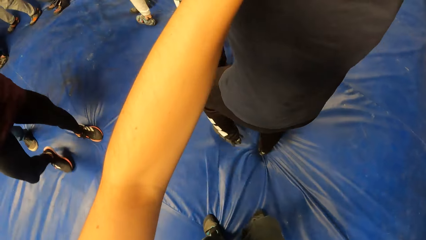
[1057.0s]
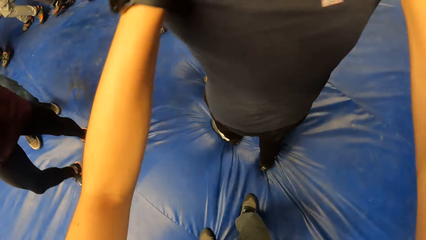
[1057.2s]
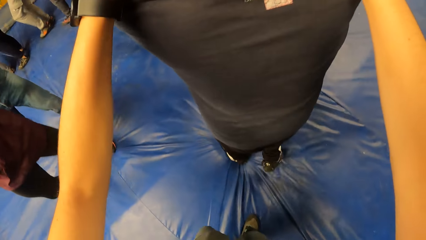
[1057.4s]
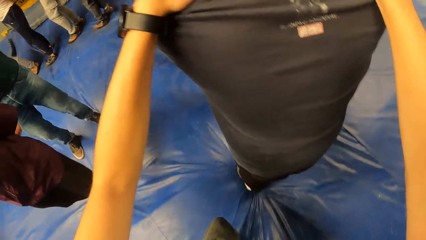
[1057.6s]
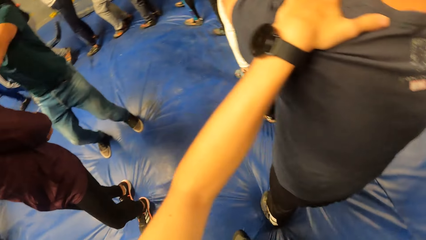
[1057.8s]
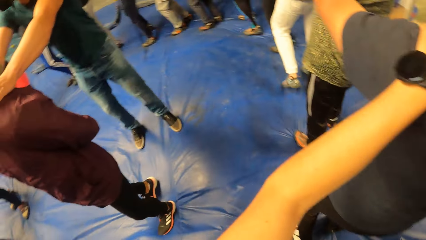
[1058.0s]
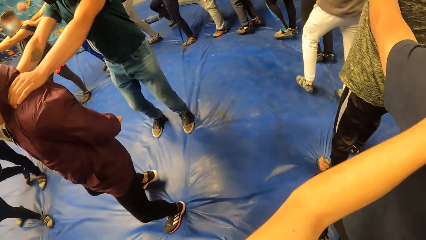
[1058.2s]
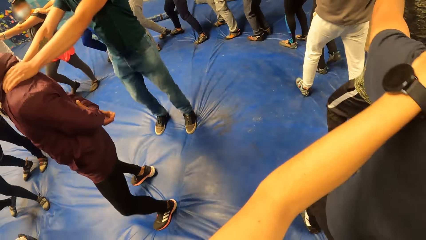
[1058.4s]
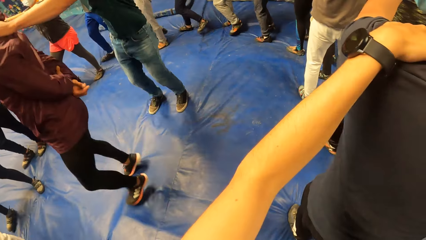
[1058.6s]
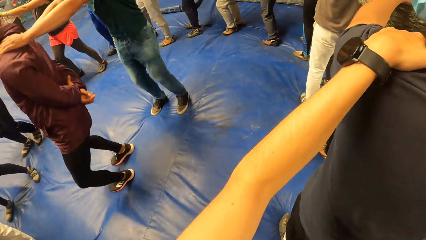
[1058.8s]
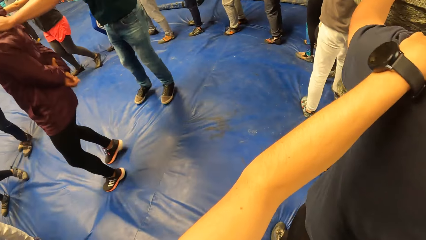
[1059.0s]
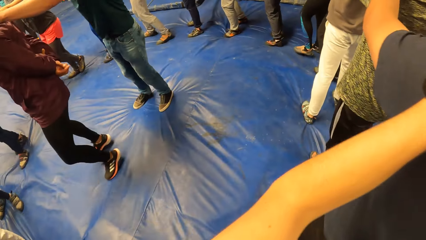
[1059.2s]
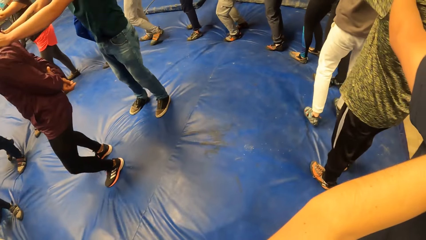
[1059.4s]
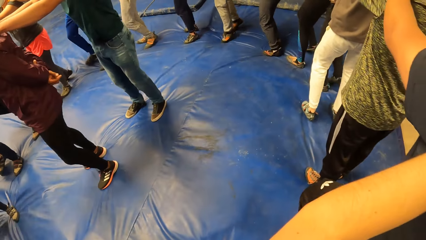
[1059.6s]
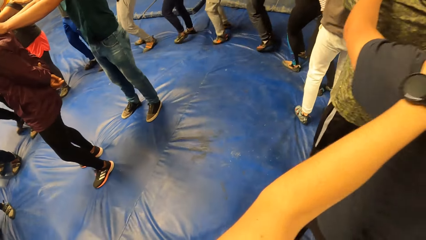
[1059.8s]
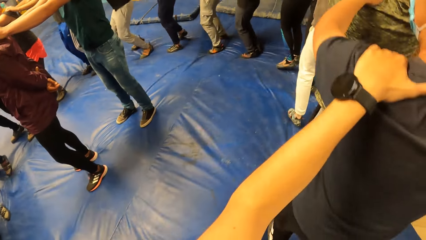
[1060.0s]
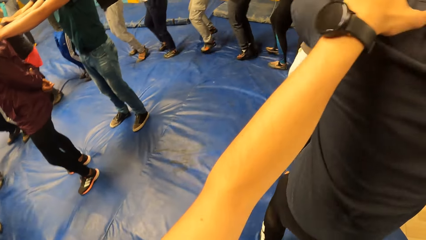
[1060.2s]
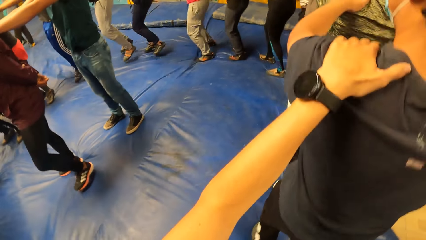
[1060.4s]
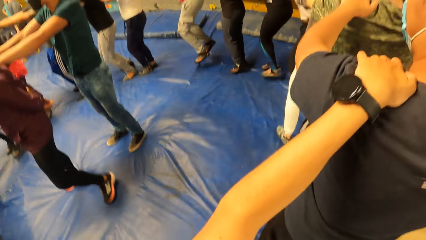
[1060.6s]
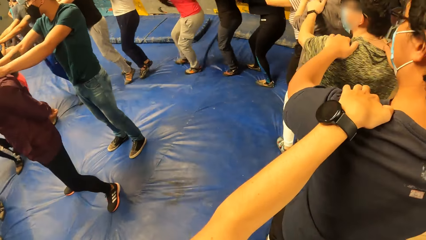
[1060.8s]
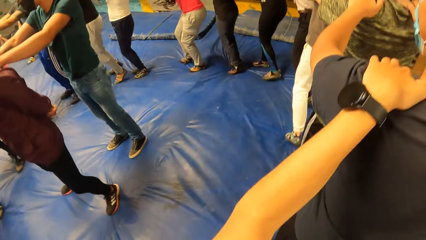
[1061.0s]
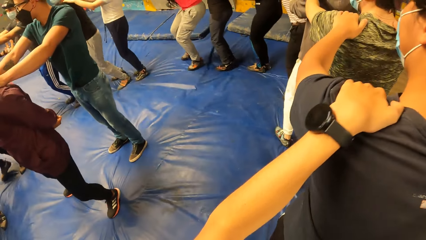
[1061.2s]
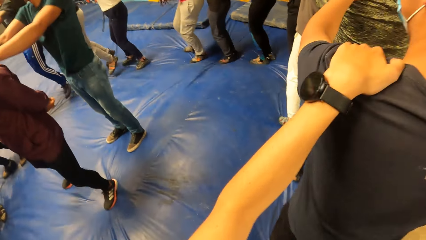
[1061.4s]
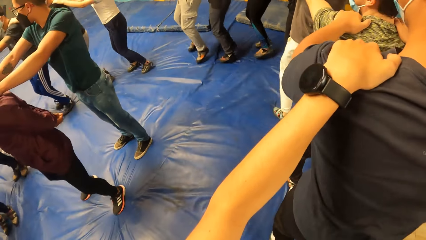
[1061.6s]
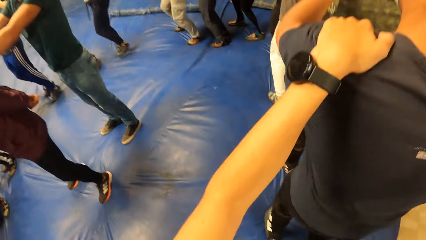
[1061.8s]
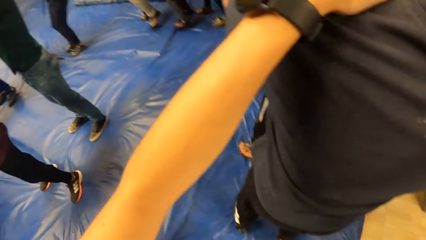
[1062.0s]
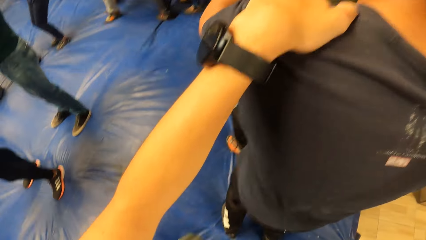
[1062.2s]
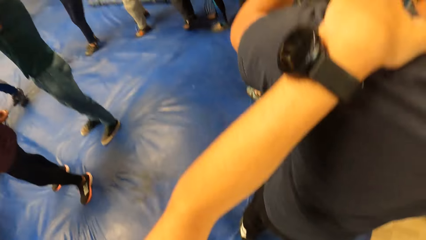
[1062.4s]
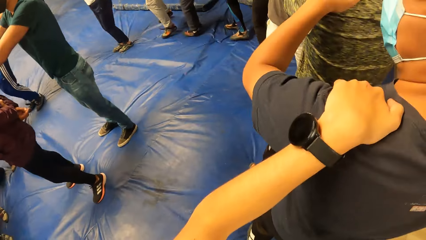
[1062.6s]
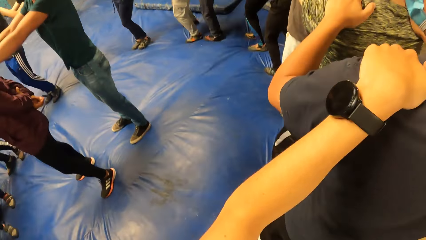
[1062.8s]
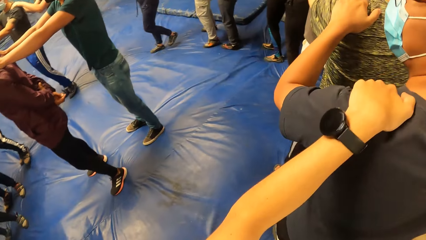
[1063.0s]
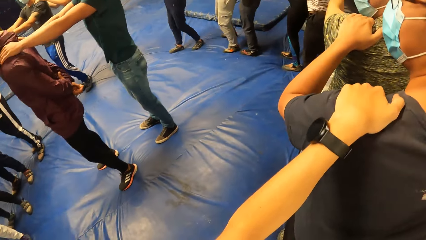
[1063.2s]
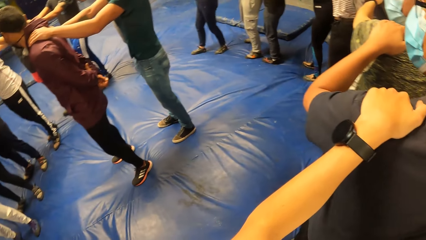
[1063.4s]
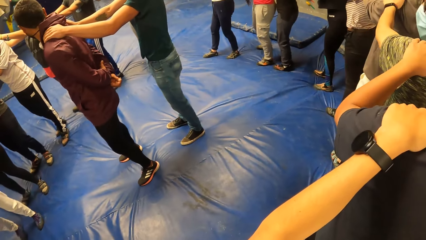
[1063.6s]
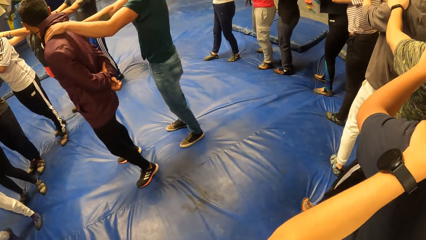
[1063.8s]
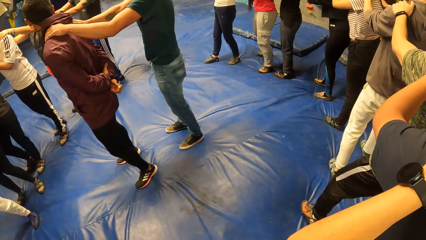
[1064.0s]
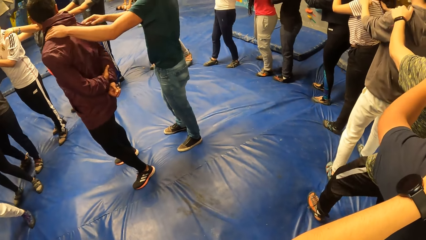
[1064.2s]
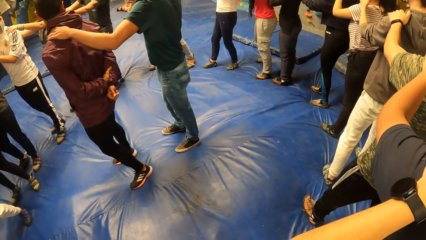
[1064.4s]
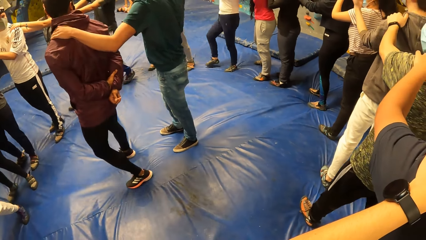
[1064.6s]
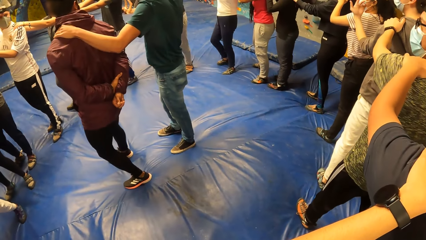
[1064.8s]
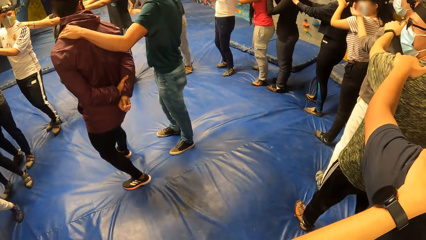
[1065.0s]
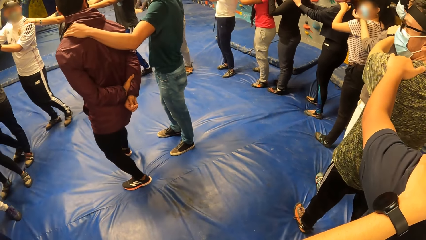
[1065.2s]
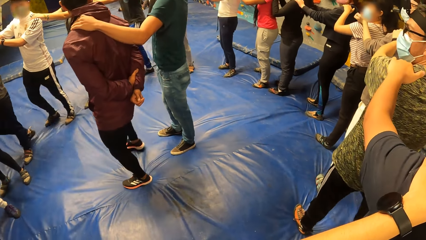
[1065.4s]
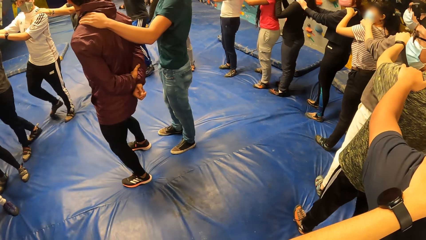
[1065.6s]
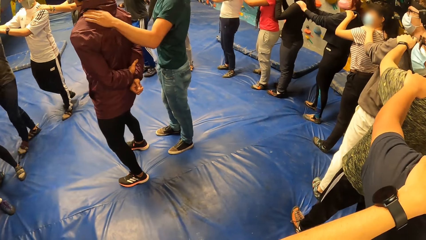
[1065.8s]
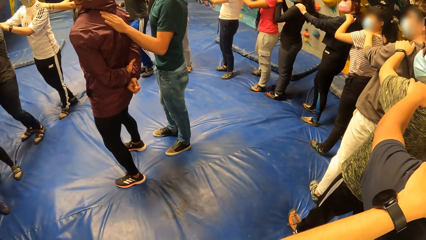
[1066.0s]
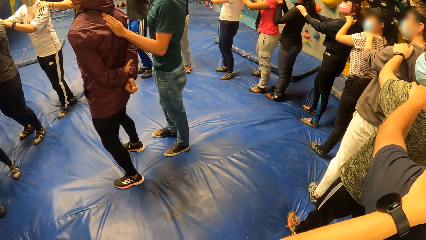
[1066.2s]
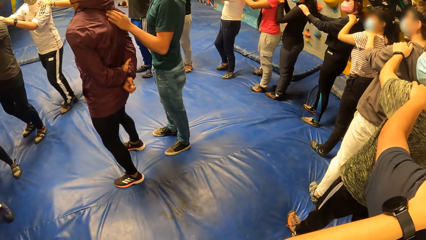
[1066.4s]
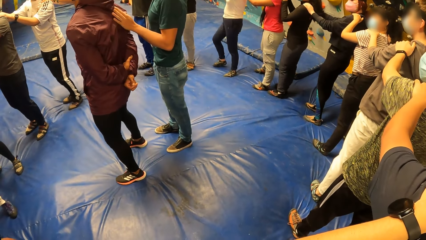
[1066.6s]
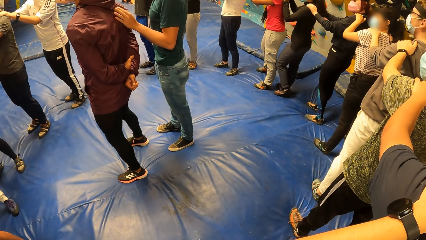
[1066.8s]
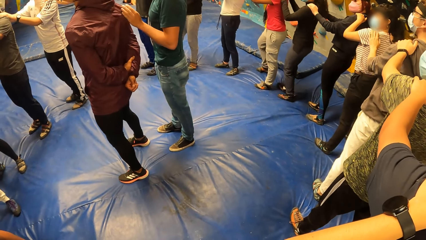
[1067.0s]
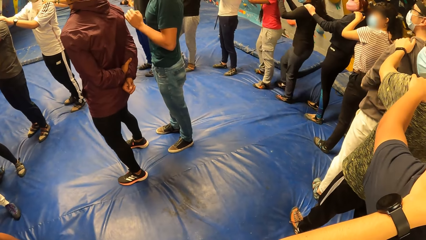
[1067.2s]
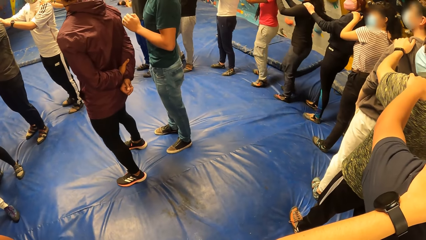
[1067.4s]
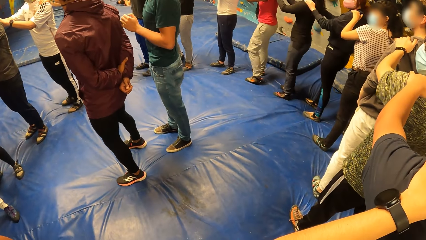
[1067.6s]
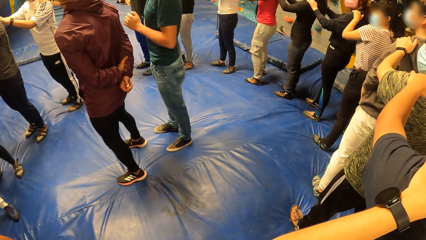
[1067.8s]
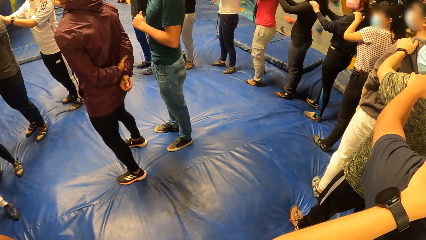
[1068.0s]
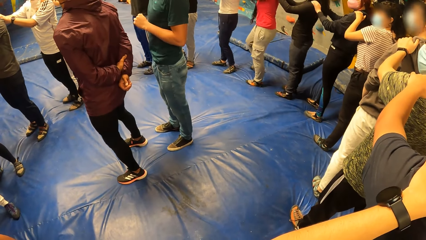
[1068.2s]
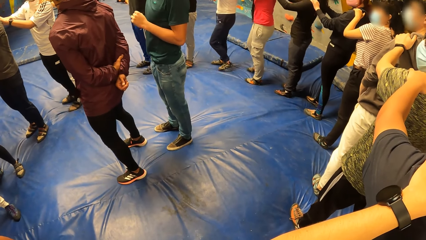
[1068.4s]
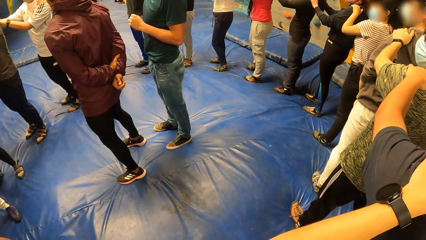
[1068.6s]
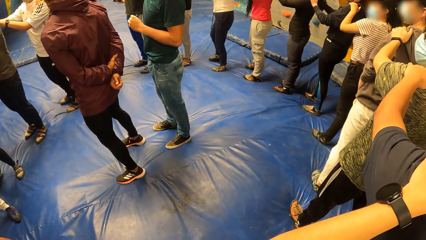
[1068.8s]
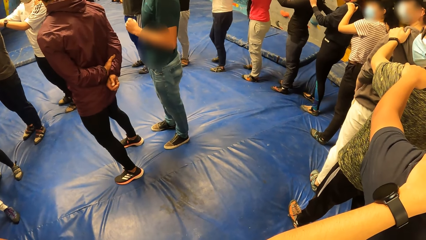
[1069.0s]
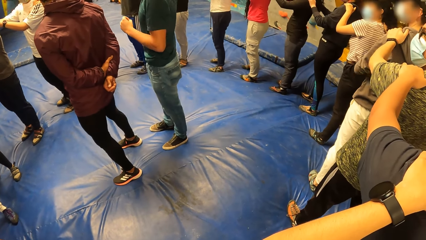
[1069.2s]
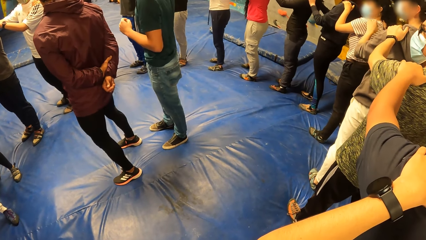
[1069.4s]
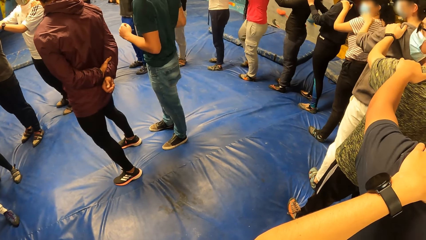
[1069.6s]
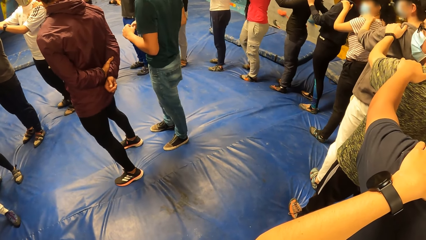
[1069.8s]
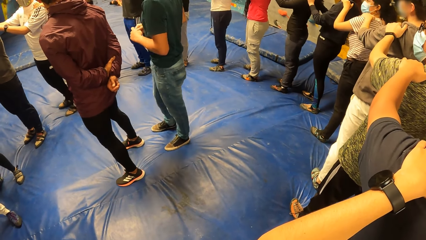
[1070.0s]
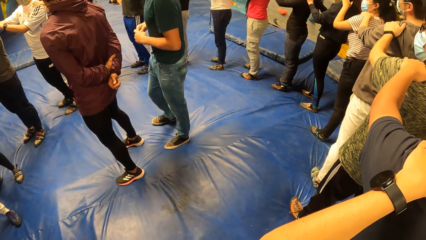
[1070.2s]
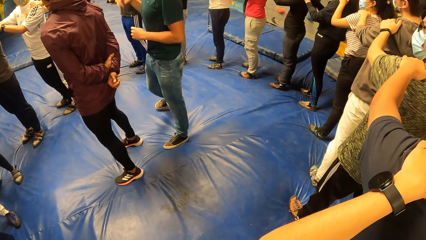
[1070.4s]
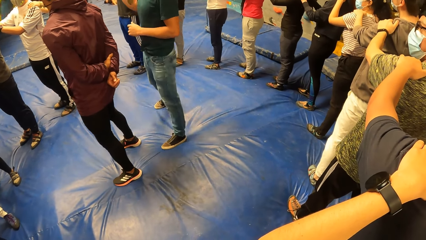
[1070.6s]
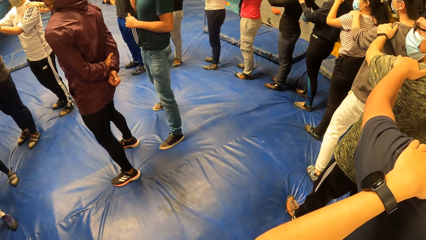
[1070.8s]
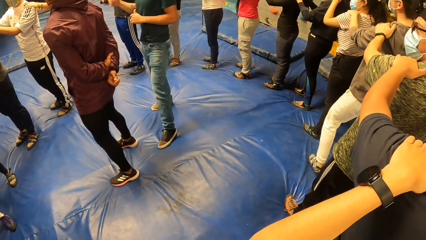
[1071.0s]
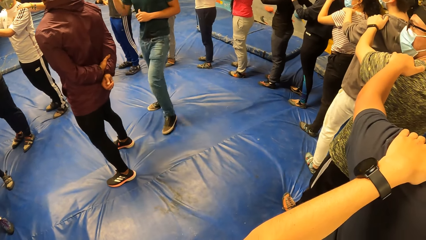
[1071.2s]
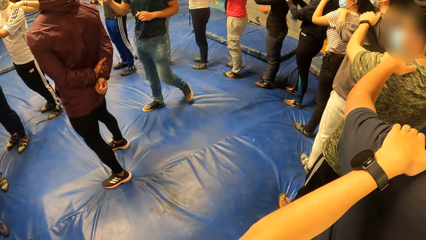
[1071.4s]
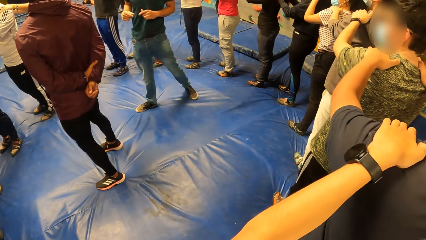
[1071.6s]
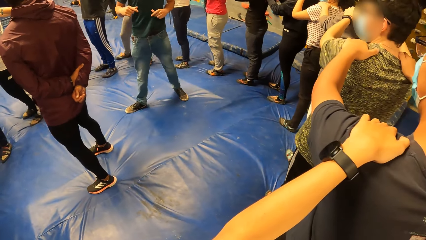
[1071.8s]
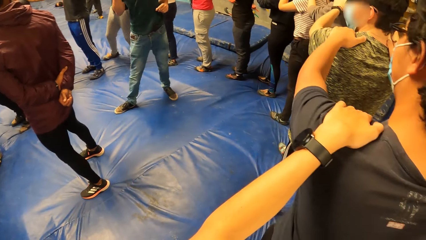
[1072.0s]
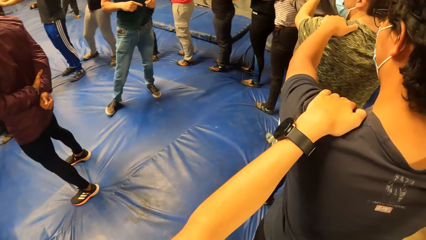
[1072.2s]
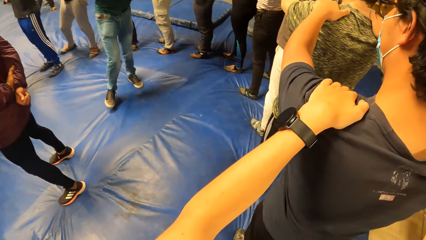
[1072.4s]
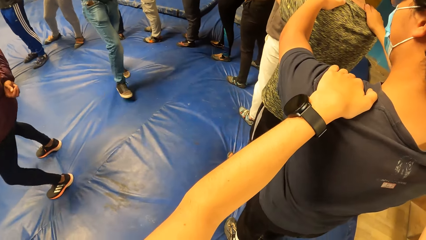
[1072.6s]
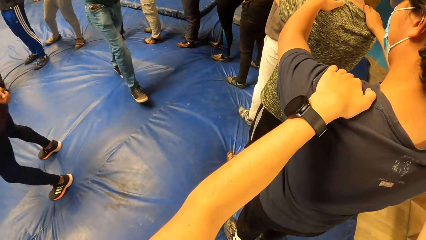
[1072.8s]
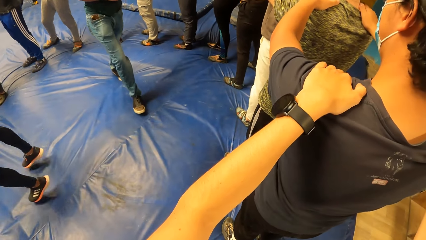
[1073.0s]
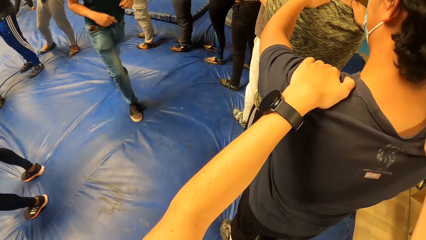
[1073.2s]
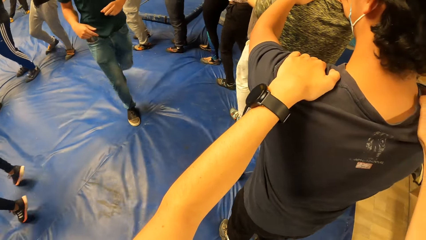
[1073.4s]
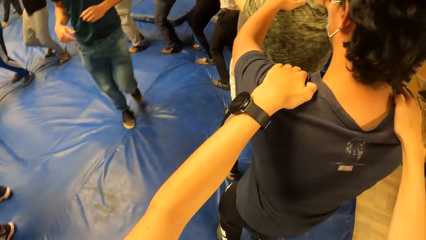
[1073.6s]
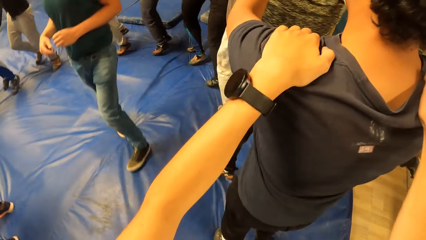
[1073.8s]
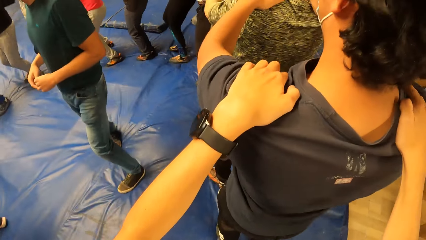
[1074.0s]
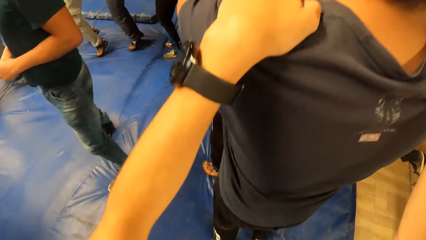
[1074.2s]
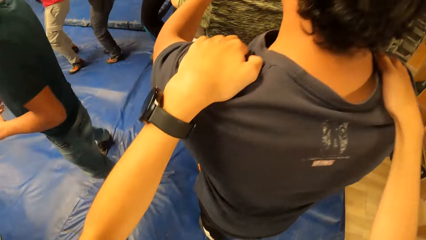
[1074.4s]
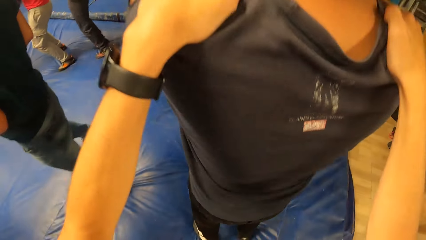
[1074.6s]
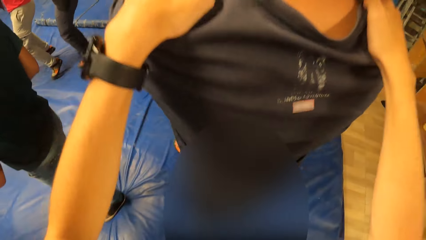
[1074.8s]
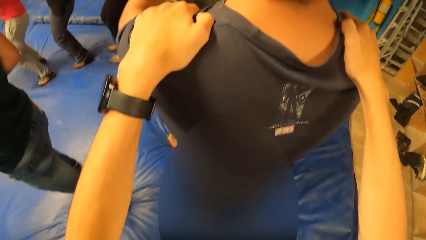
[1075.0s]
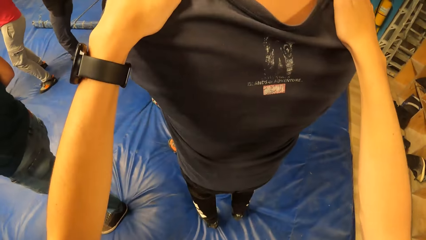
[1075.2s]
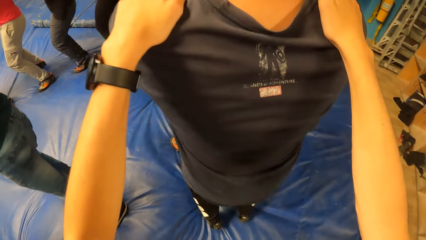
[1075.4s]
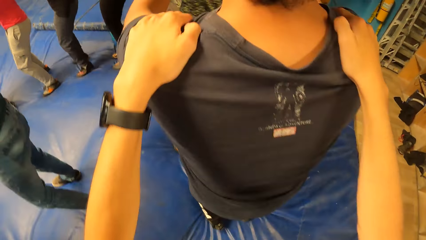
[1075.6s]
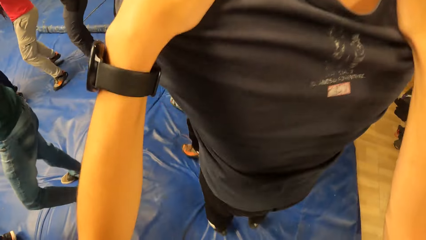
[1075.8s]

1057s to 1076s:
A man jumps with his hands on another man's shoulders. The second man jumps. The camera wearer jumps with the group of people, holding the shoulders of a third man. The first man holds the shoulders of the second man. The first man removes his right hand from the second man's shoulders. He interacts with the group of people. The camera wearer looks around. The first man holds the shoulder of the second man with his left hand. The first man removes his left hand from the second man's shoulders. The first man illustrates with his hands. He illustrates with his hands again. The camera wearer jumps to the front and back with the group of people, holding the shoulders of the third man. The first man jumps.
